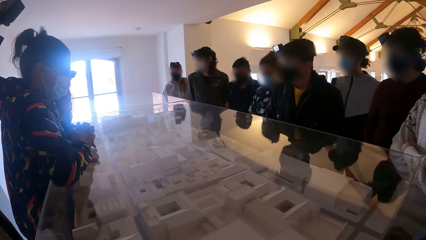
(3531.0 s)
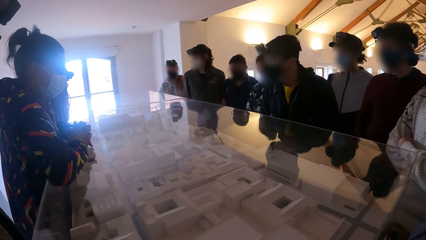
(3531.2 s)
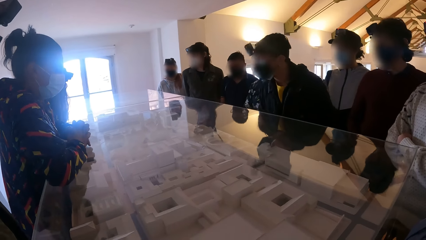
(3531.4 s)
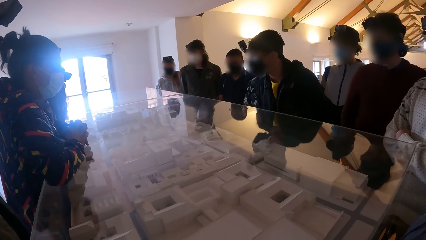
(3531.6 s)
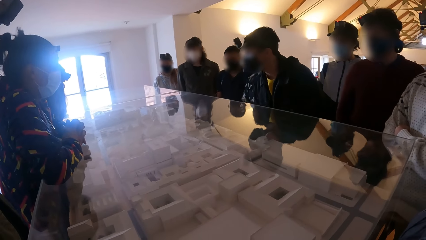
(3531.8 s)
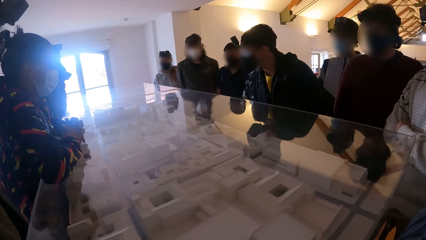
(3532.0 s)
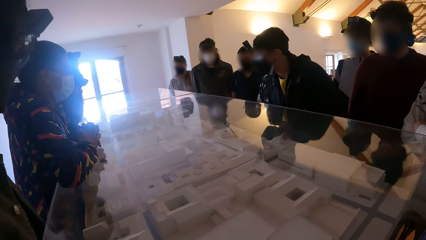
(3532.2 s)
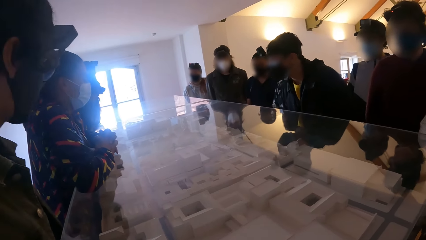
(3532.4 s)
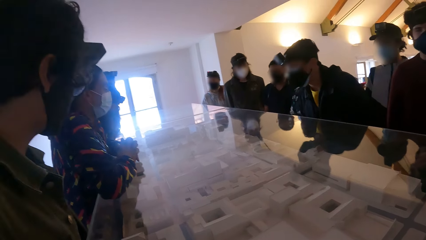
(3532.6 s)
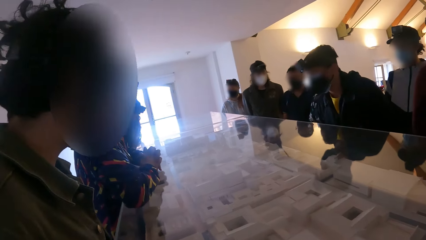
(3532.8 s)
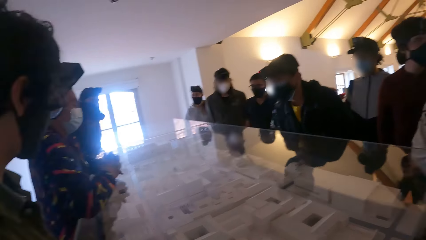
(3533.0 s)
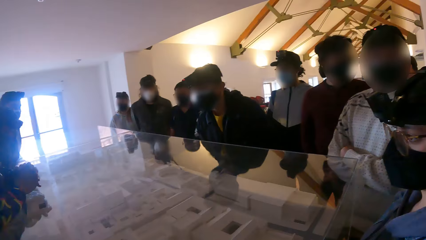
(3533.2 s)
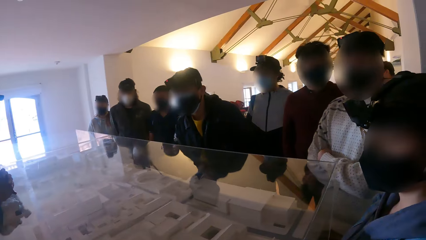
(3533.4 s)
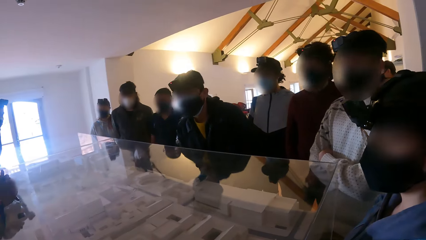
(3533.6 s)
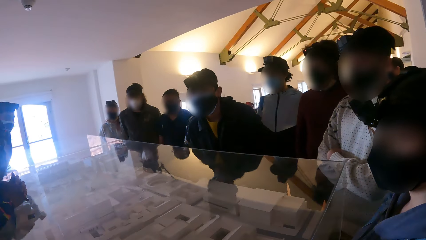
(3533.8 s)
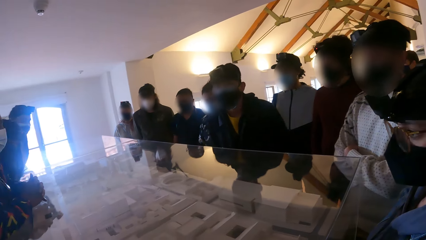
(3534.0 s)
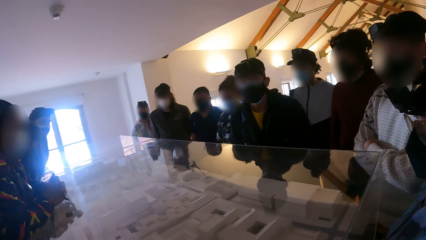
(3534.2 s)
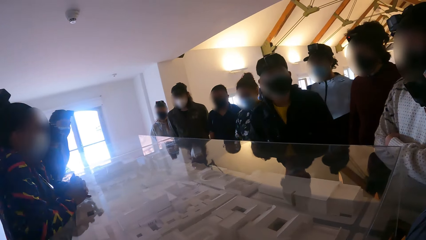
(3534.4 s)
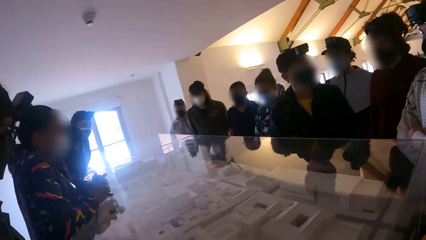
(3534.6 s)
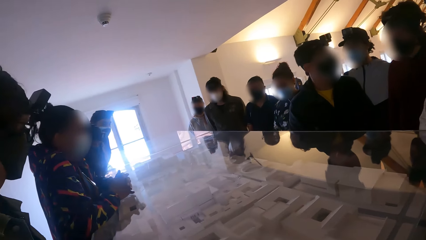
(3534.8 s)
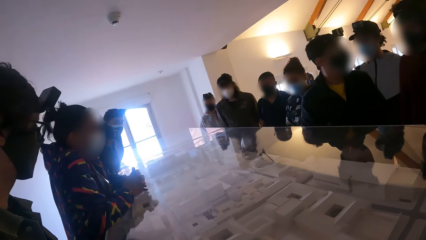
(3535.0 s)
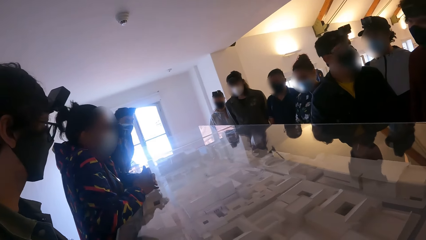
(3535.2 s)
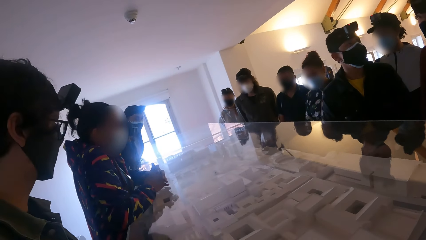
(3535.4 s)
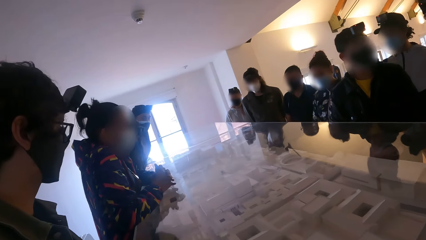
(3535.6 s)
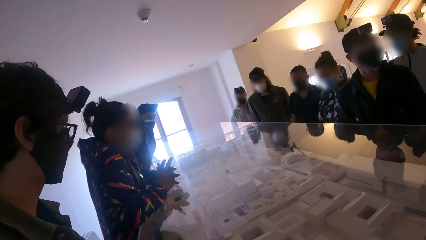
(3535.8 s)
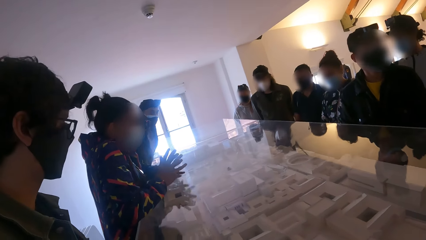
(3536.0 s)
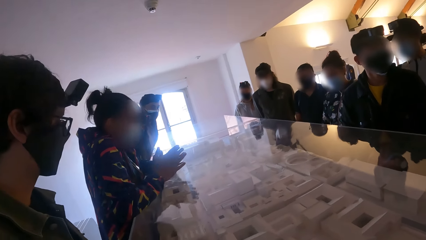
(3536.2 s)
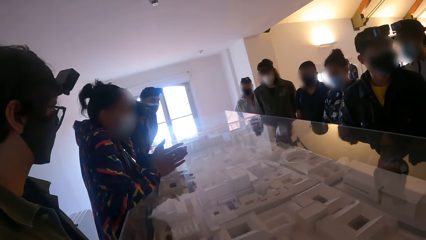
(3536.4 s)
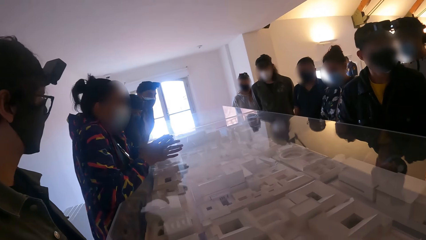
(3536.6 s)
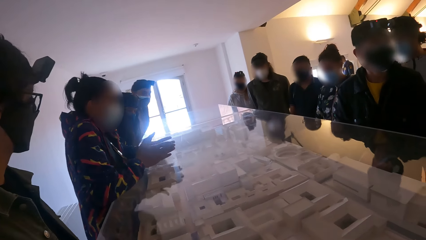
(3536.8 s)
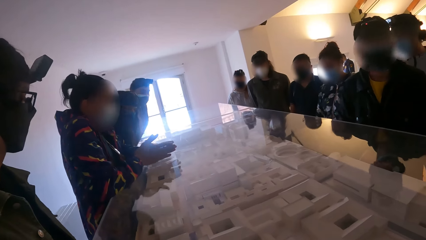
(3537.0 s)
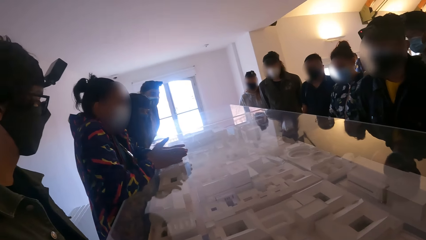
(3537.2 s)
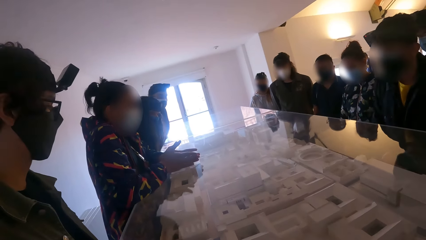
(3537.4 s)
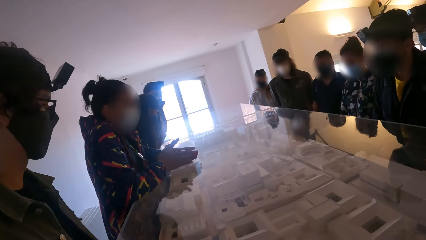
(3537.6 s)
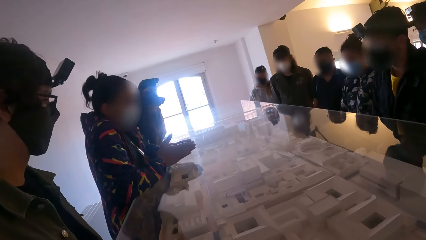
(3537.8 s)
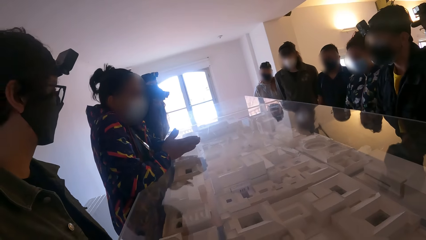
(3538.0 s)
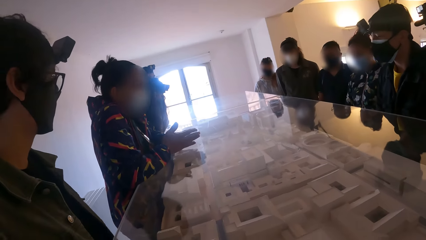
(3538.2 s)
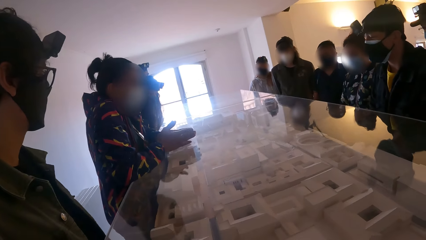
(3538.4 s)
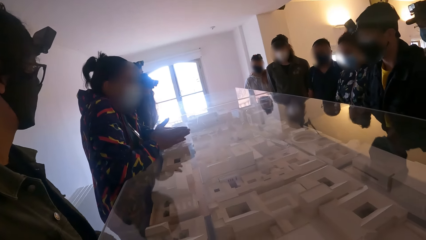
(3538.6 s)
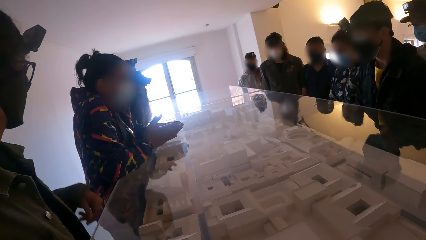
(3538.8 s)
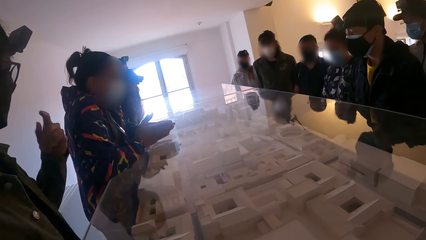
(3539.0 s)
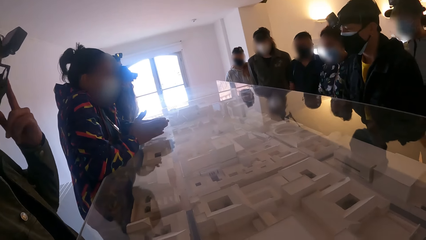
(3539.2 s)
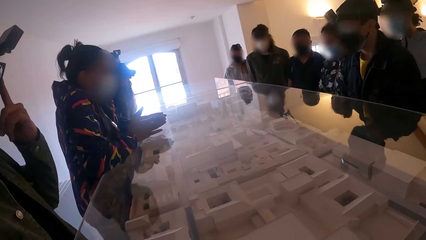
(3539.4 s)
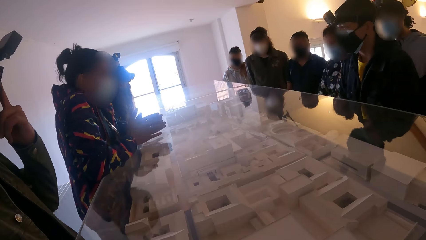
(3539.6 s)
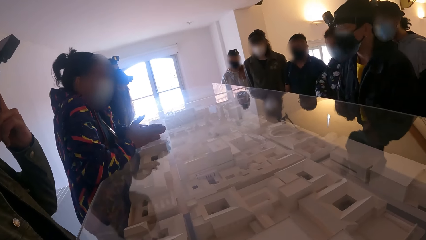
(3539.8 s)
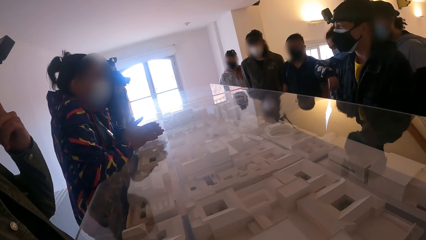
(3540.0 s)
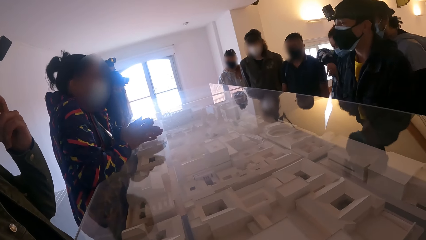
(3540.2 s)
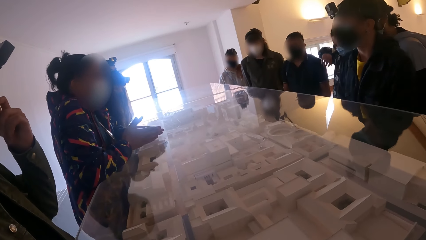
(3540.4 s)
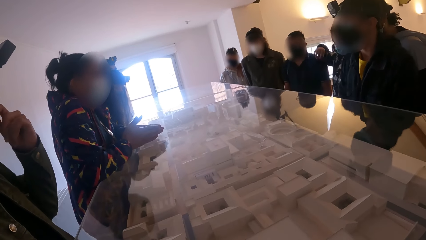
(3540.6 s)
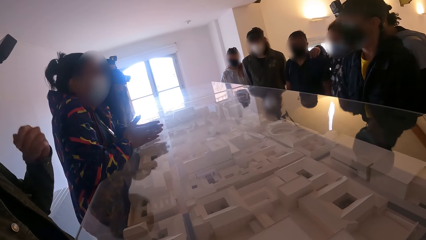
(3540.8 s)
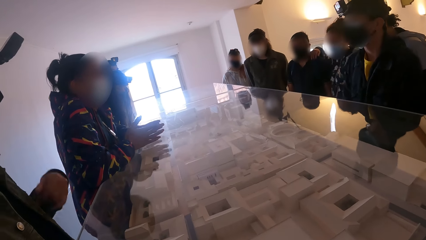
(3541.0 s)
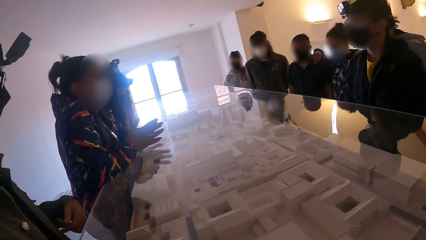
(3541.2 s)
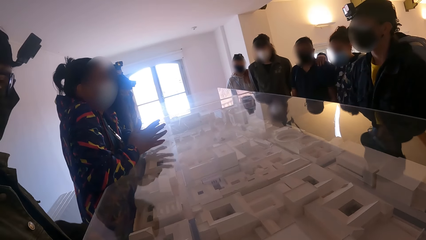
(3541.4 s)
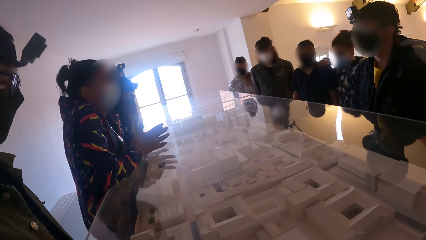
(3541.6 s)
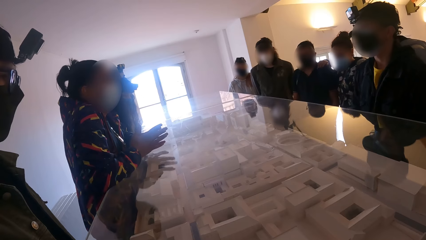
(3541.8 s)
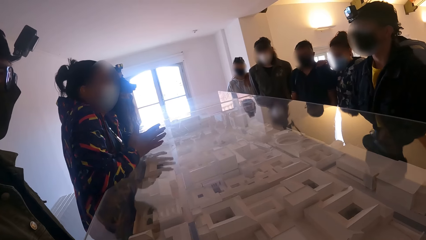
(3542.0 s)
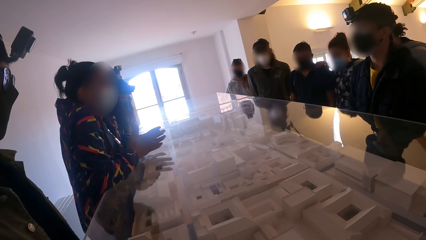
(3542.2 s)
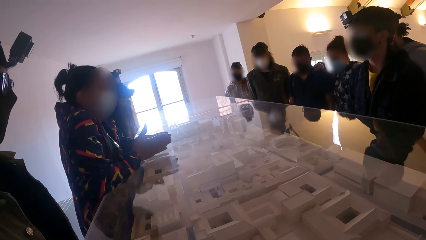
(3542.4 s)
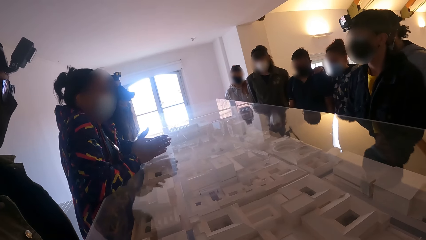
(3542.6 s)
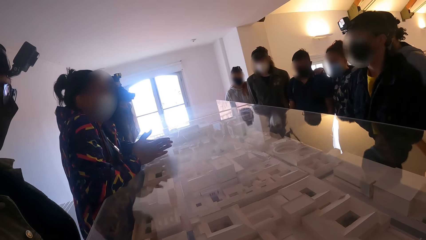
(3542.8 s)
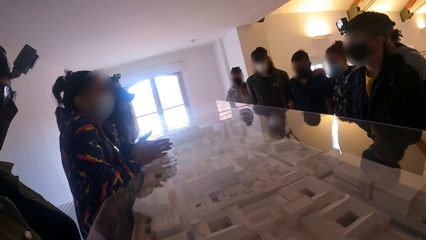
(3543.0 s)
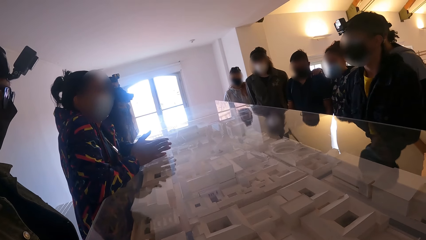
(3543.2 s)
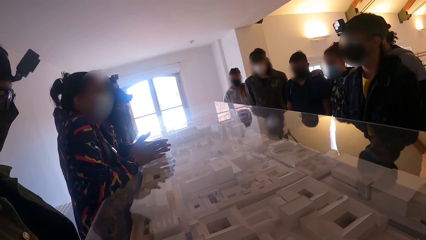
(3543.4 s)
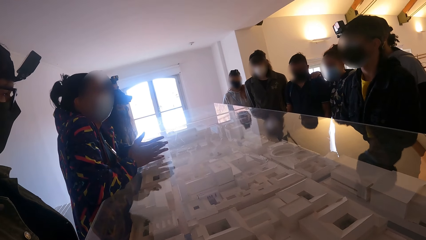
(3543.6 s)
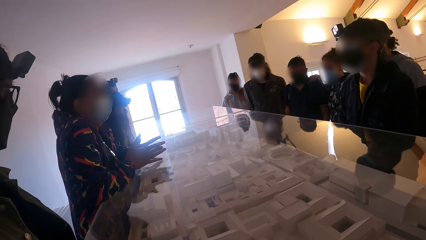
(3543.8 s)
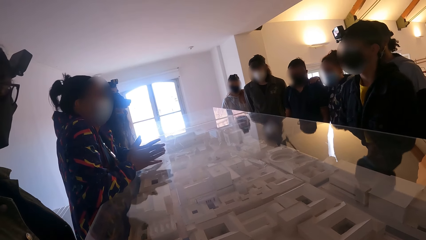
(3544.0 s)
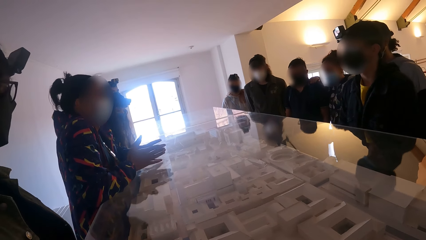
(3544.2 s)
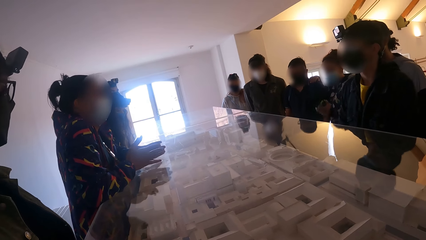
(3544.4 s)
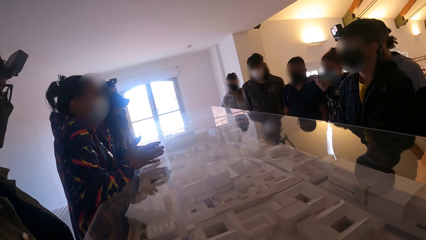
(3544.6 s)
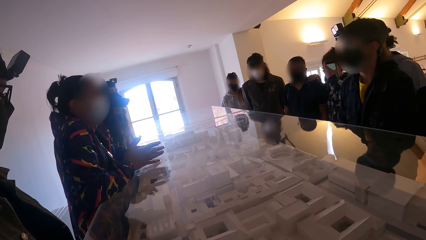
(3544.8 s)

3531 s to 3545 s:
The camera wearer looks around. The woman gestures with her hands on the model glass. The camera wearer looks at the diorama. A man adjusts his glasses with his left finger.

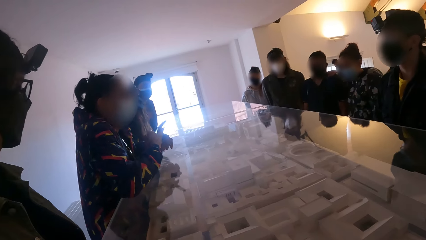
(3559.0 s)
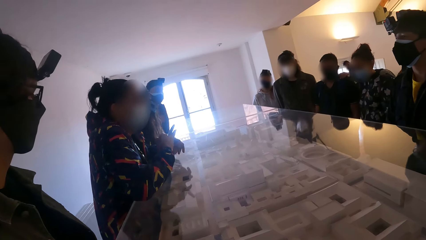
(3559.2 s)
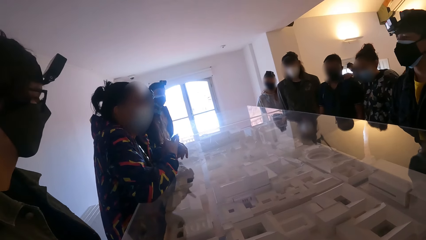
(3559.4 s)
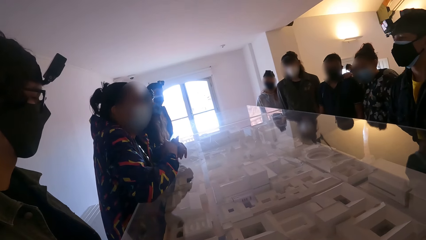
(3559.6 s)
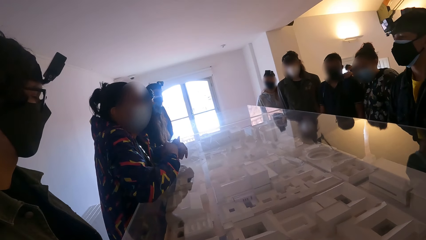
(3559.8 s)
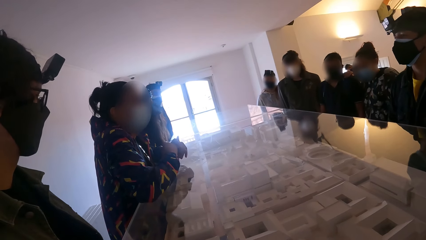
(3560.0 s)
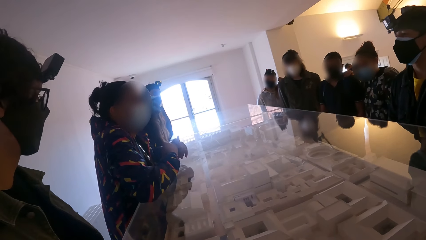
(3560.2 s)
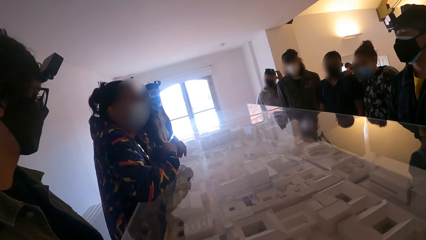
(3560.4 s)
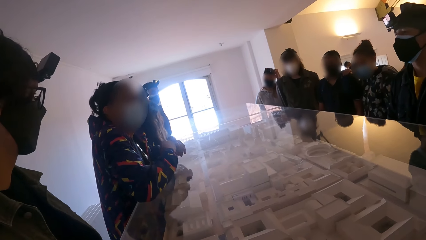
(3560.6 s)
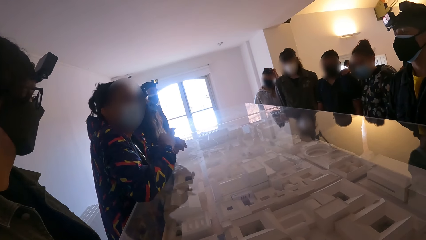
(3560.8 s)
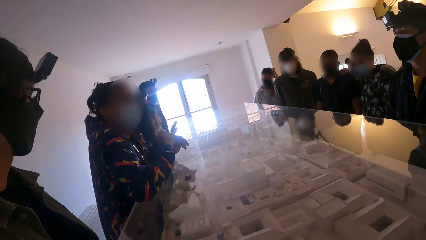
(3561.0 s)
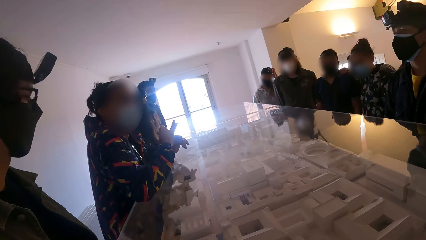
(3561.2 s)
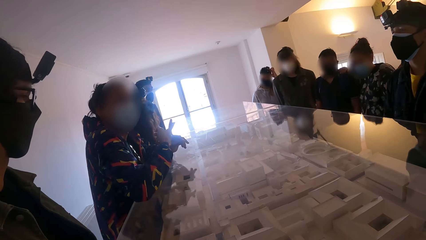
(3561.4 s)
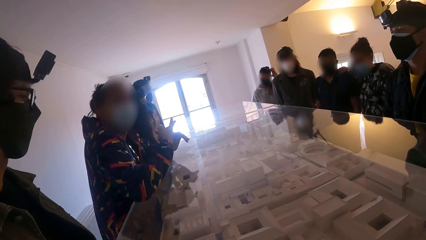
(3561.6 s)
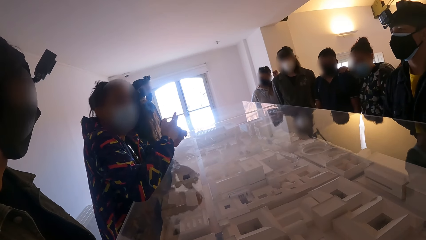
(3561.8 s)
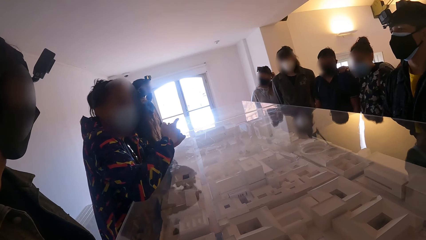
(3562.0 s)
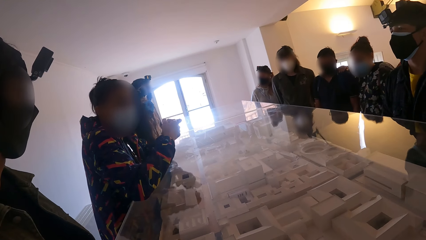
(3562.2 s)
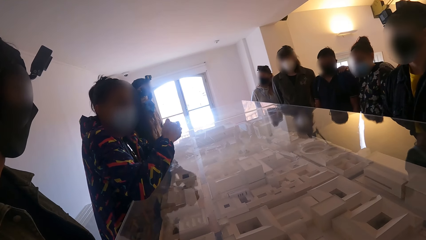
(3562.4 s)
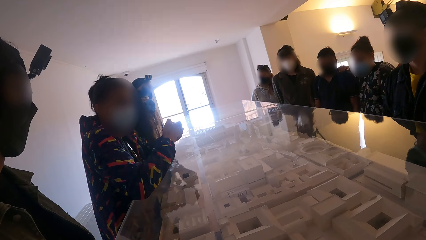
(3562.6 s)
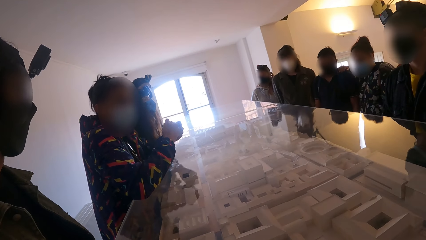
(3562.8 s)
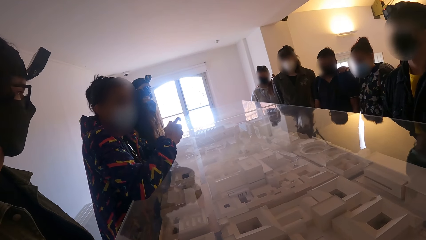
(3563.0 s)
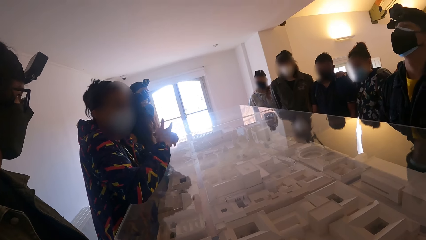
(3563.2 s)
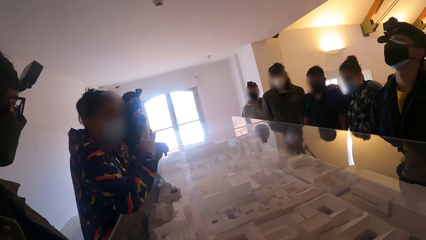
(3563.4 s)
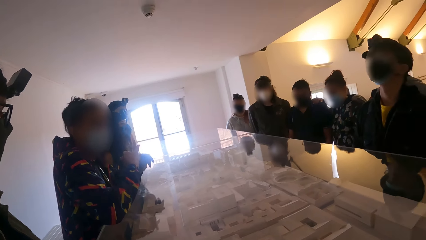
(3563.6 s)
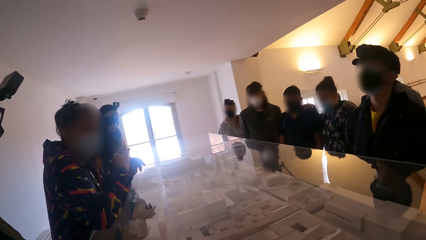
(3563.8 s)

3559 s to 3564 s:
A man talks to the crowd. The camera wearer looks at the man.
